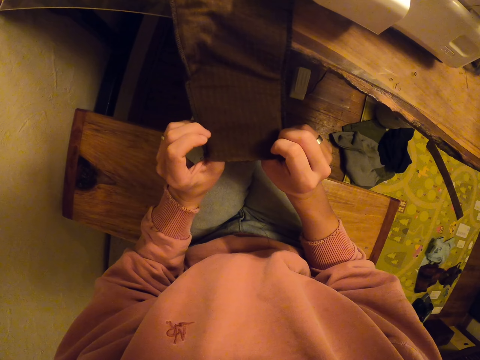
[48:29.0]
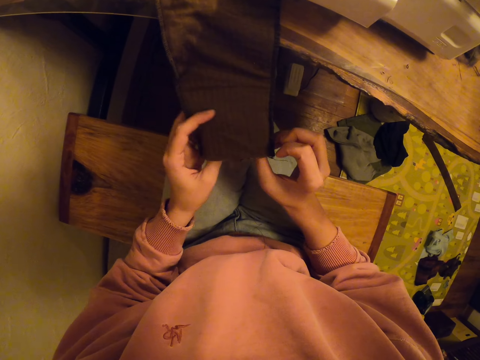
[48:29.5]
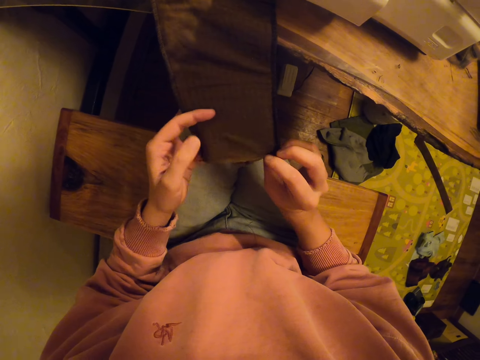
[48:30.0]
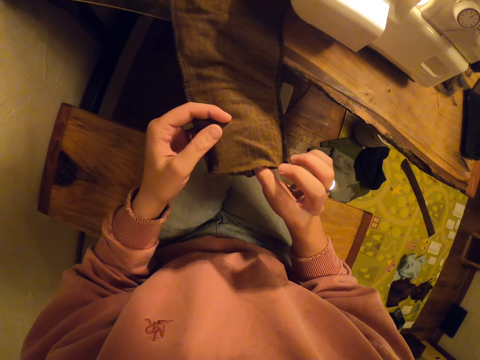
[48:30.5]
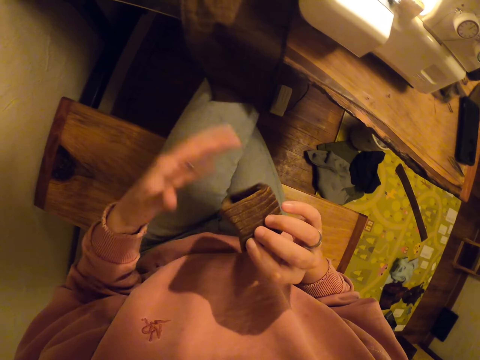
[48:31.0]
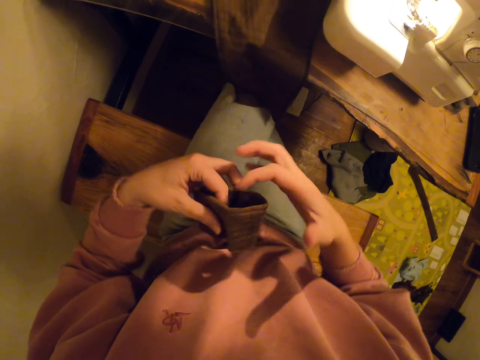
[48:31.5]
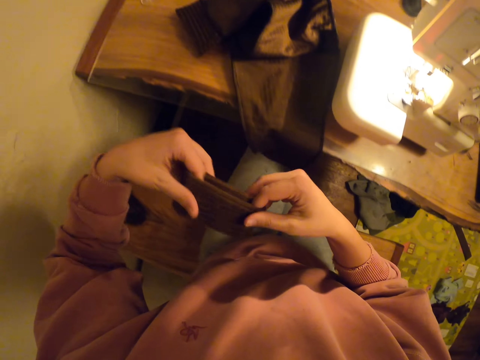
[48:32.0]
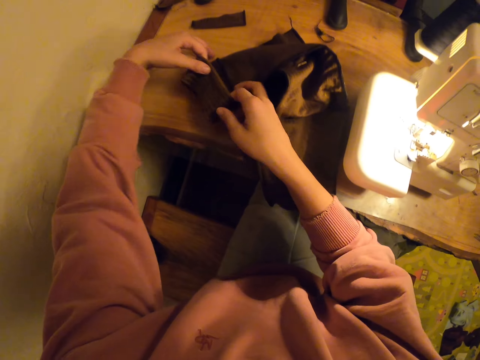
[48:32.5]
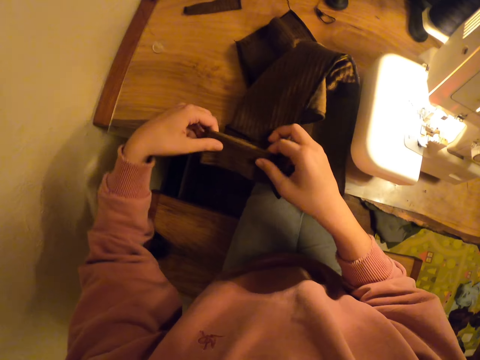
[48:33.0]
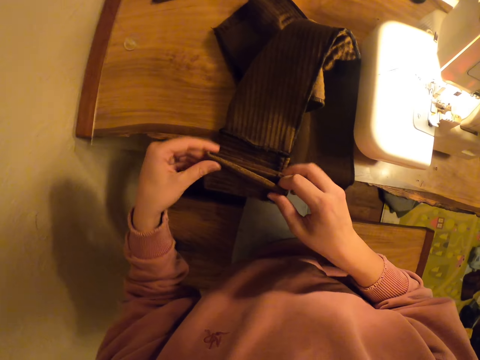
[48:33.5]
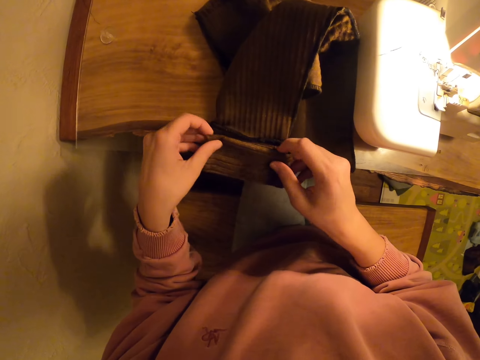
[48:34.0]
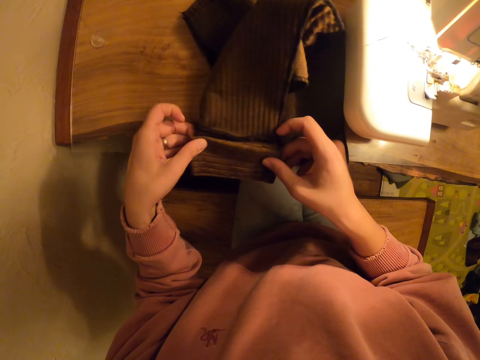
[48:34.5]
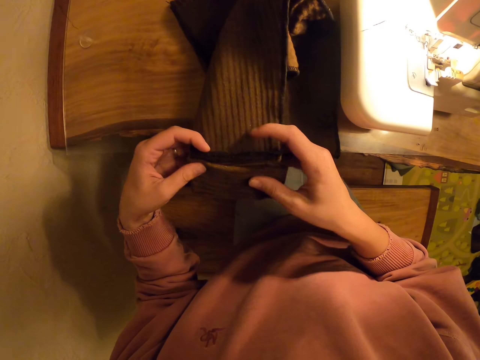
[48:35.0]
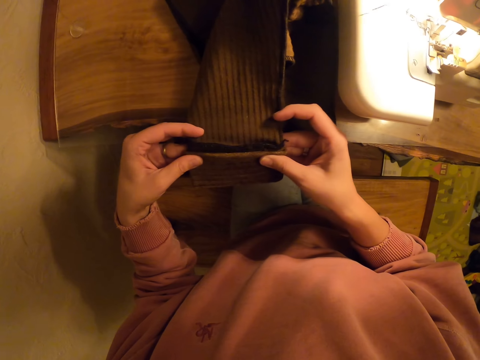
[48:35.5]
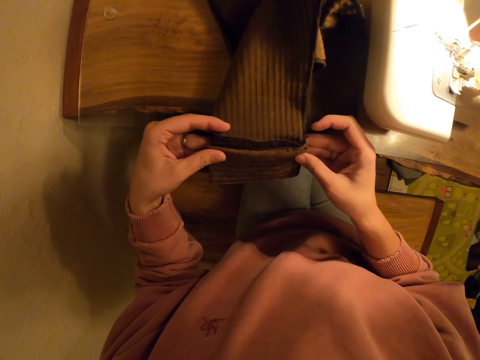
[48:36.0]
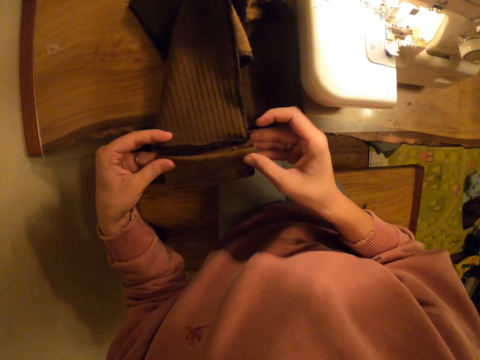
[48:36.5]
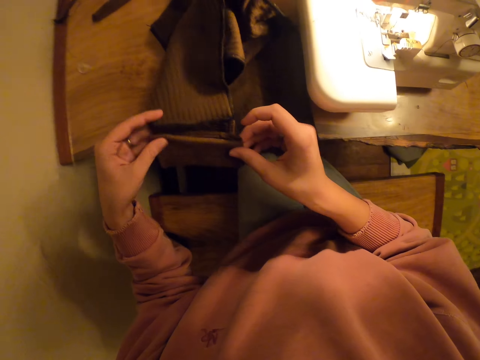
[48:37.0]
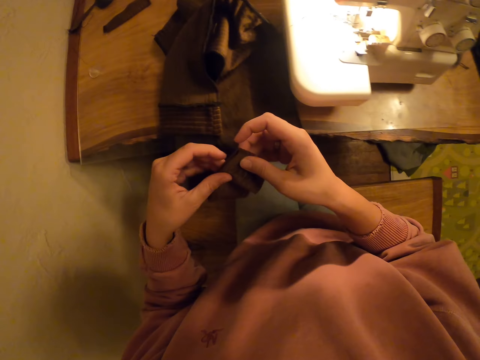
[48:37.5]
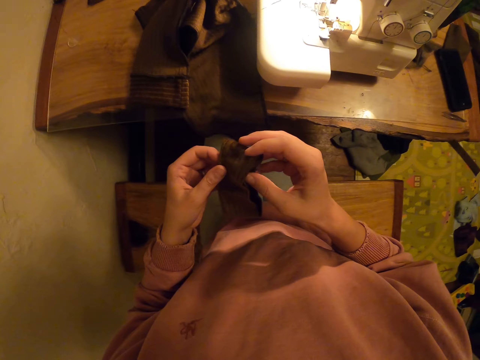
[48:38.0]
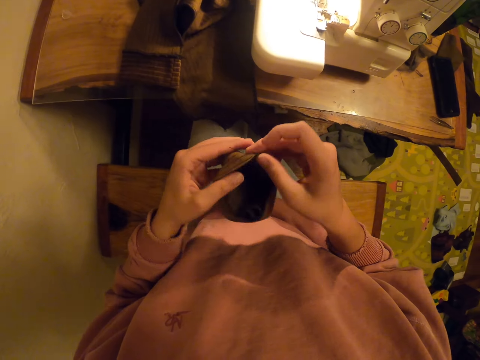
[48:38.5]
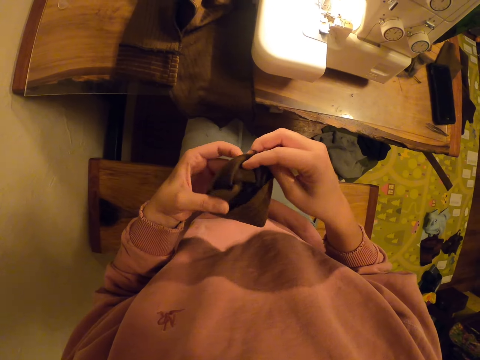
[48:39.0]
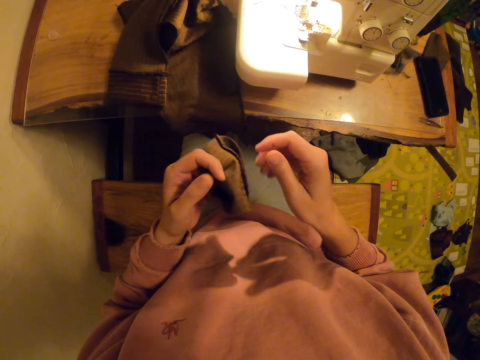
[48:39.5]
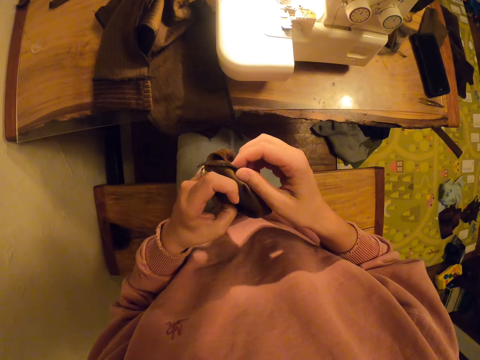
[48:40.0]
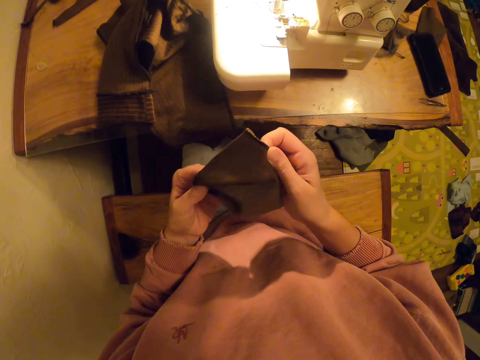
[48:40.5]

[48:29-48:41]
The camera wearer removes a piece of material from the cloth. They join the clothes. They level the piece of material with the cloth. They unfold the cloth. They adjust the piece of material.

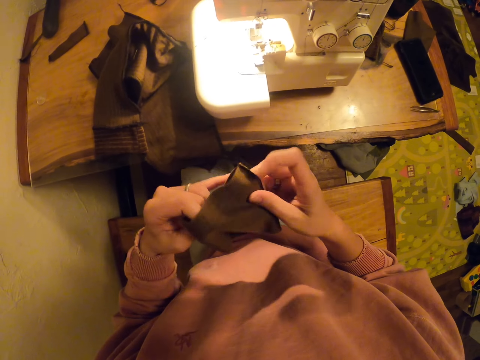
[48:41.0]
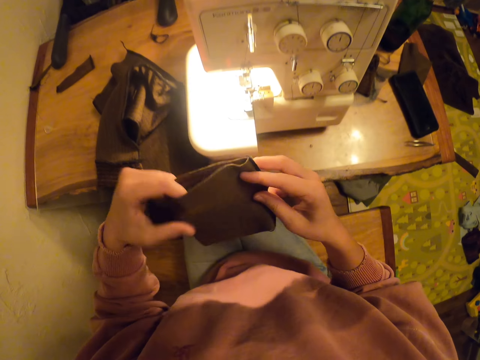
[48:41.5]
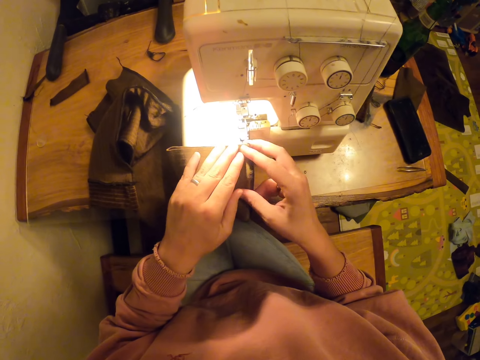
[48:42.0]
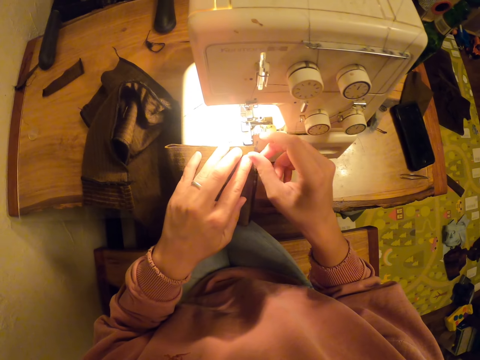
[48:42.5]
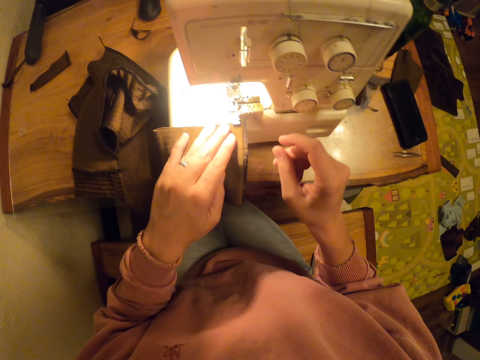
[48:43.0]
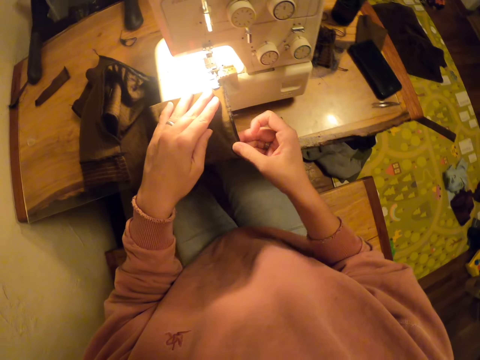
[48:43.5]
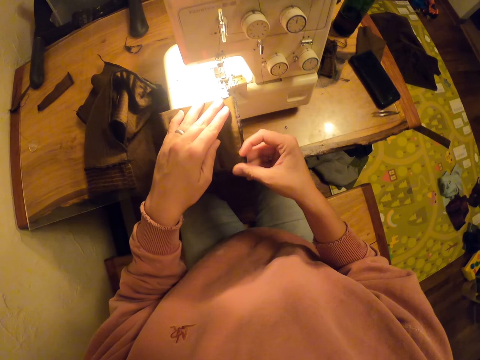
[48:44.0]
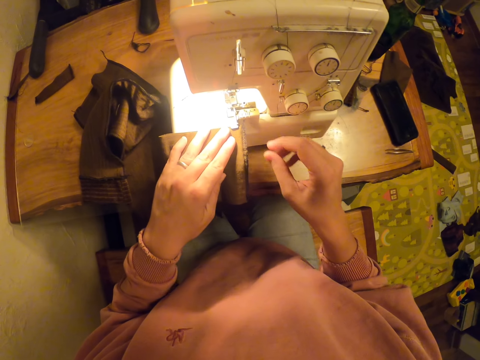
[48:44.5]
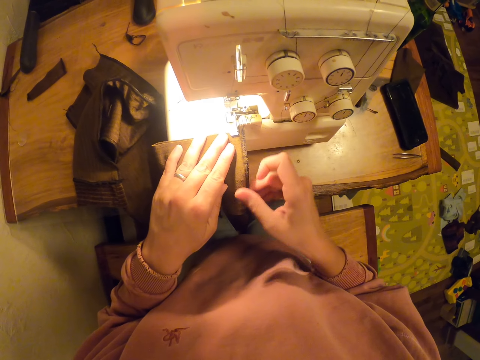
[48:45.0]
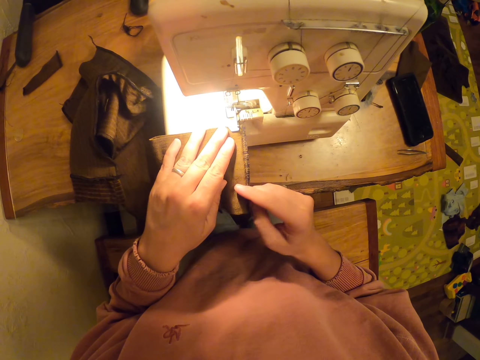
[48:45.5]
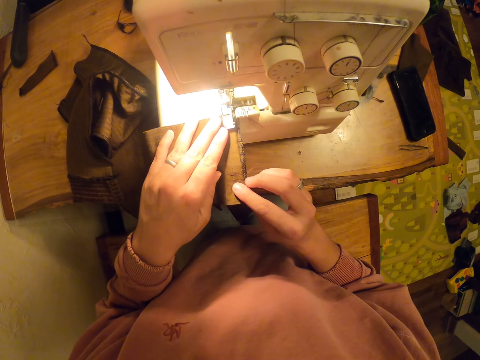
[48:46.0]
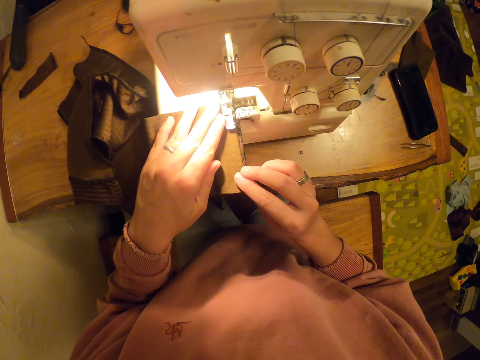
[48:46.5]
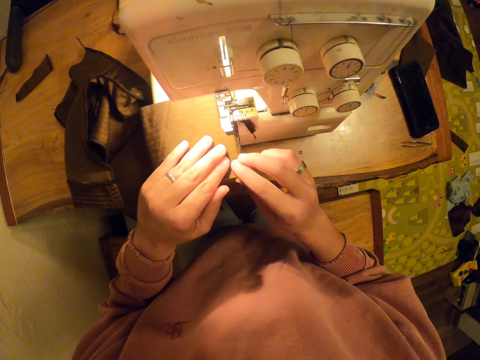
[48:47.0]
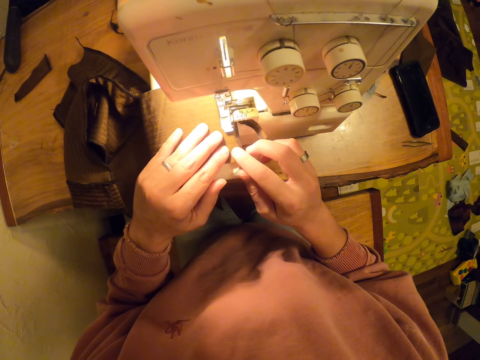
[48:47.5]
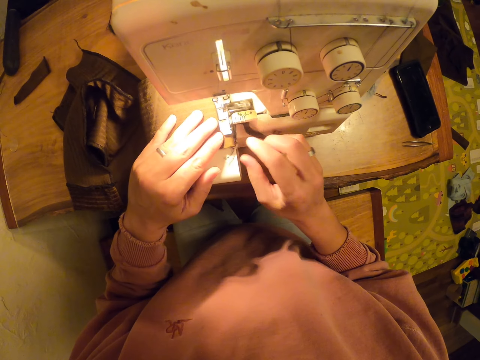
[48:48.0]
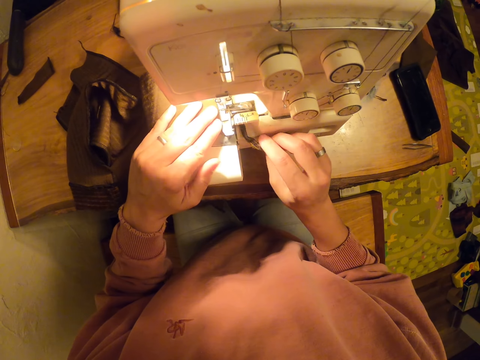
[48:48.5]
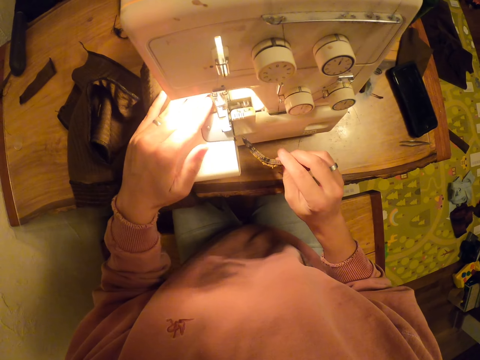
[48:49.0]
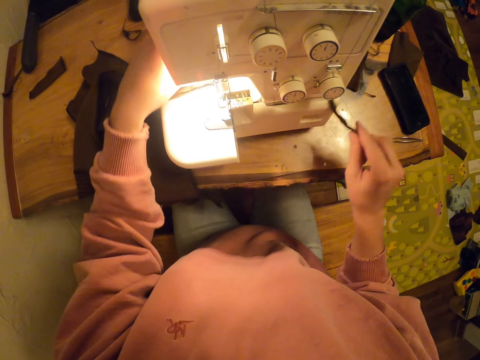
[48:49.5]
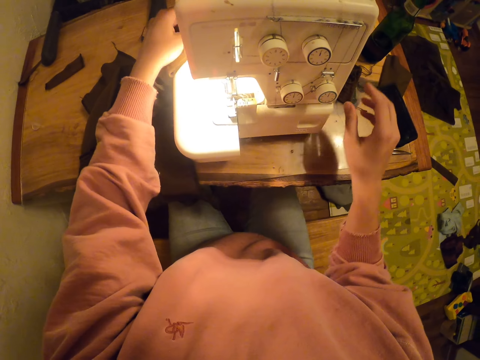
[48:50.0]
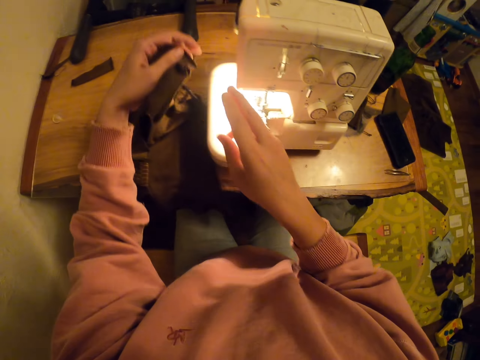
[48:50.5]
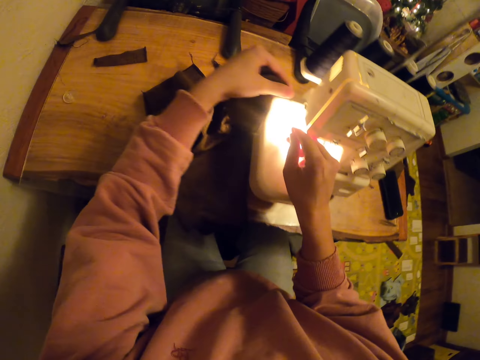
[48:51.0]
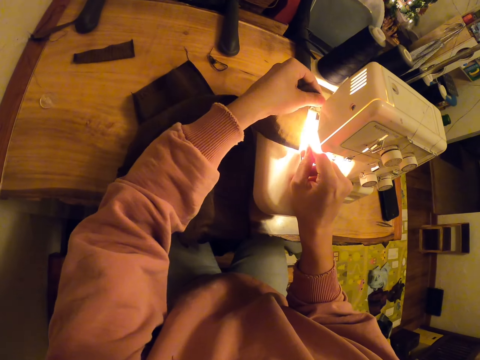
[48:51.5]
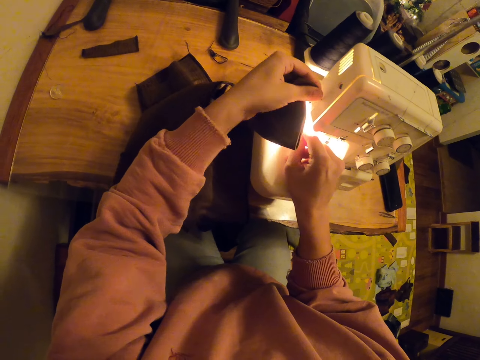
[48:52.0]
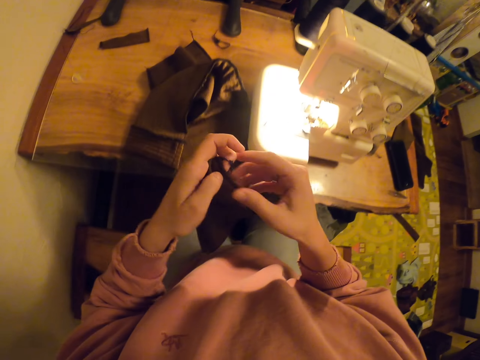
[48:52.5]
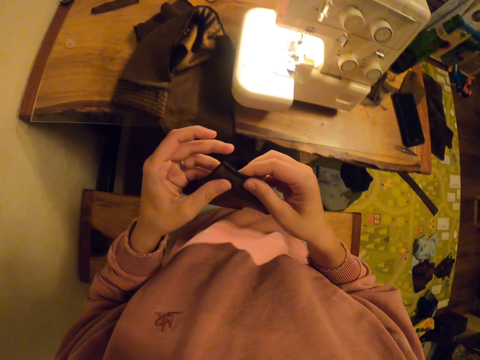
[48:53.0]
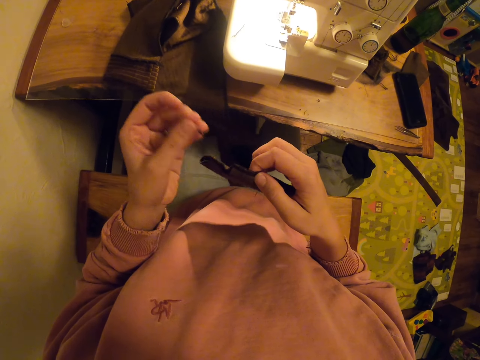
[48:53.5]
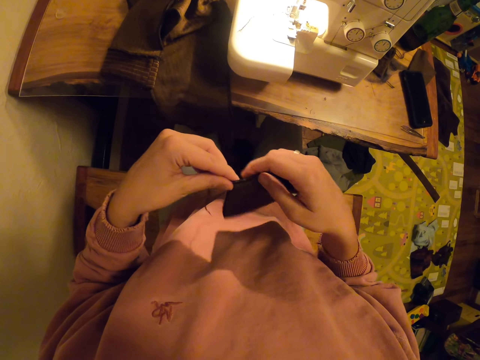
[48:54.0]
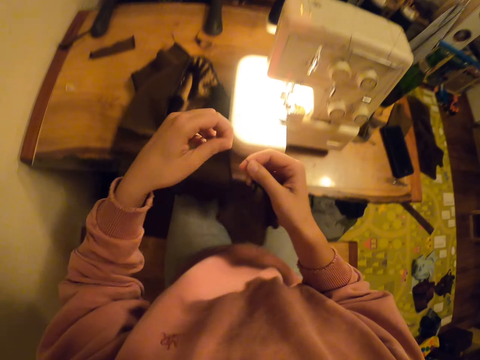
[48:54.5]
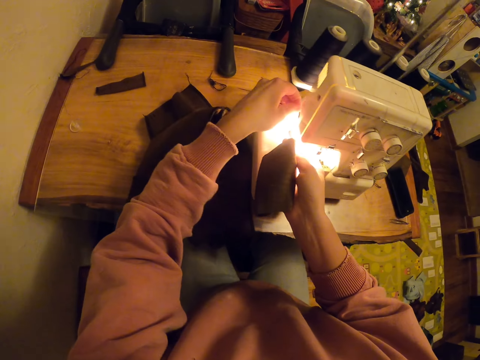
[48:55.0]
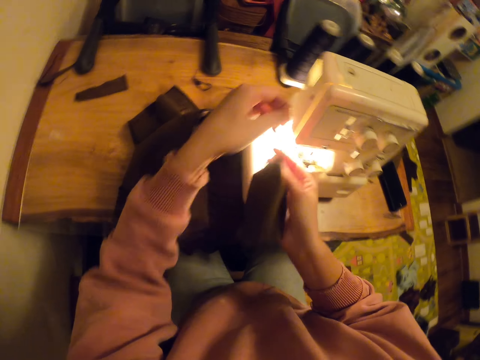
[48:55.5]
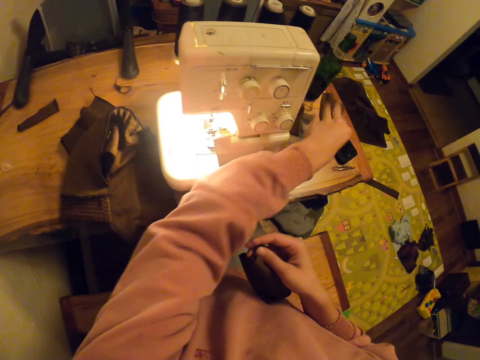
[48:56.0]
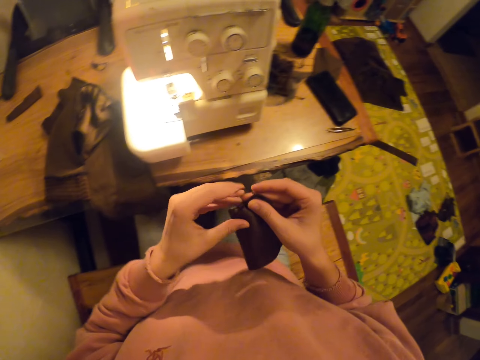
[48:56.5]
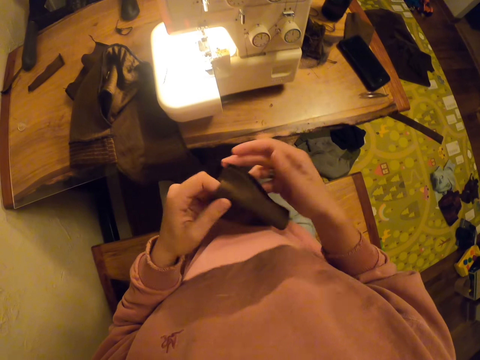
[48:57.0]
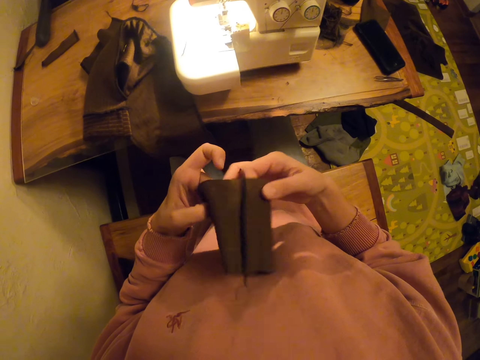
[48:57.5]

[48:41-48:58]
The camera wearer puts a piece of material on the machine. They sew the piece of material. They throw a piece of cloth. They put the cut piece on the table. They cut a thread. They hold the cloth. They cut the thread.
